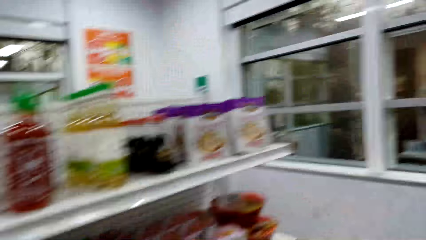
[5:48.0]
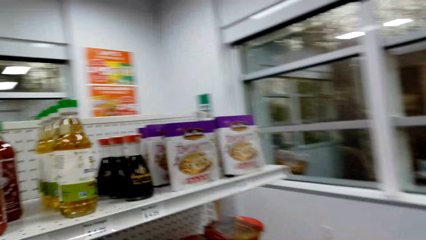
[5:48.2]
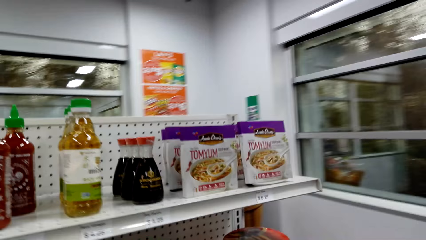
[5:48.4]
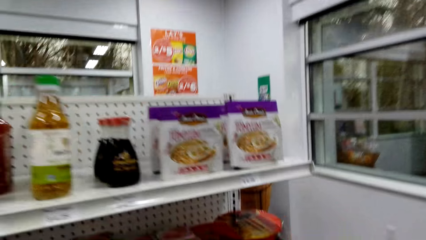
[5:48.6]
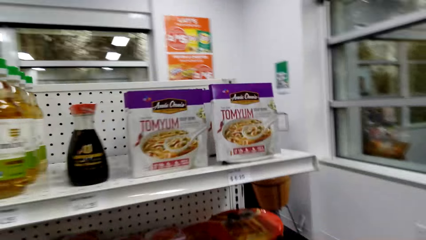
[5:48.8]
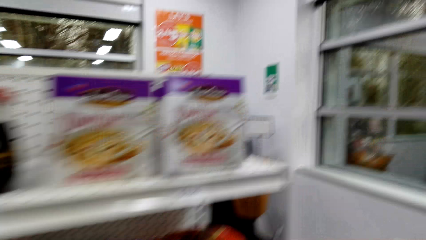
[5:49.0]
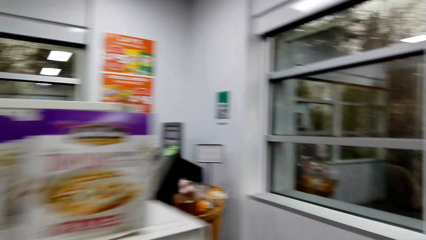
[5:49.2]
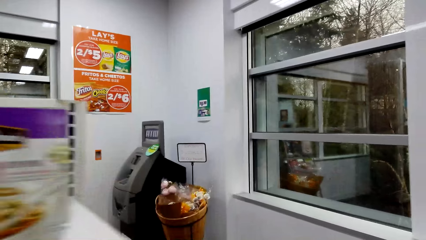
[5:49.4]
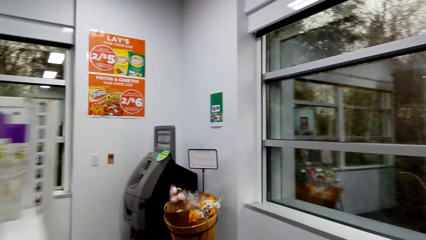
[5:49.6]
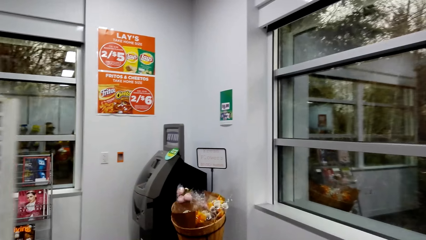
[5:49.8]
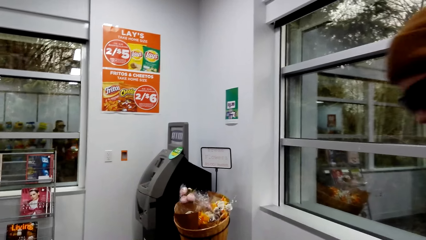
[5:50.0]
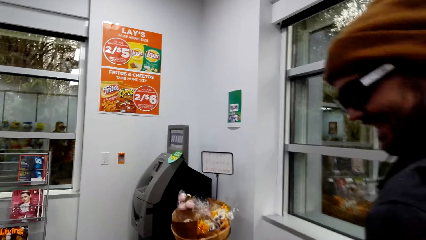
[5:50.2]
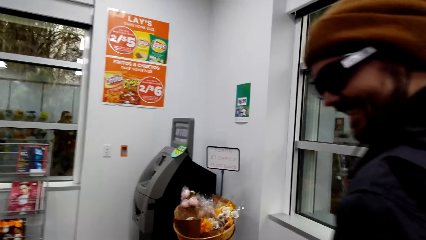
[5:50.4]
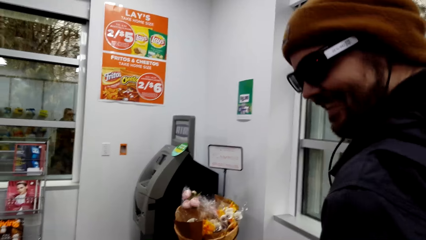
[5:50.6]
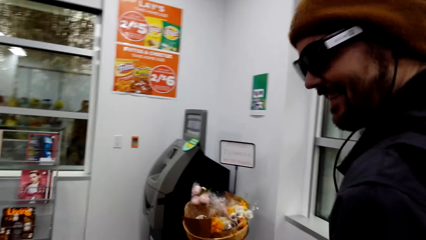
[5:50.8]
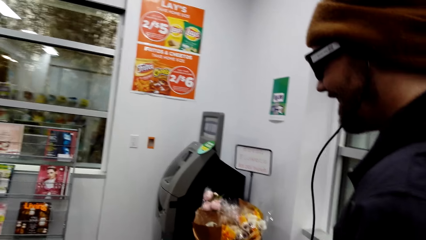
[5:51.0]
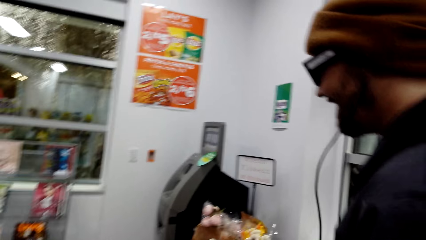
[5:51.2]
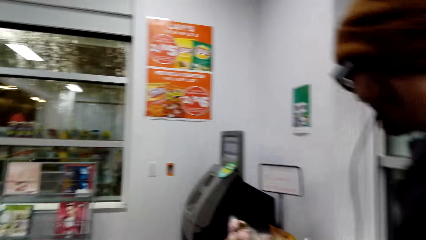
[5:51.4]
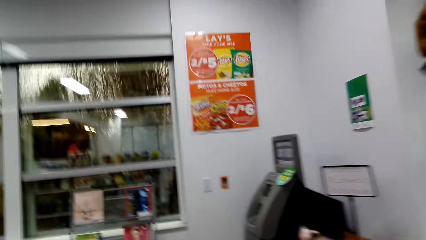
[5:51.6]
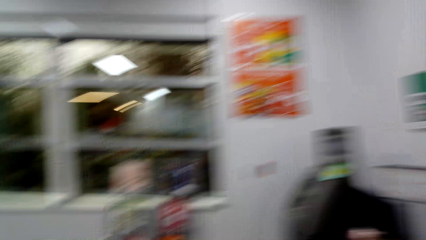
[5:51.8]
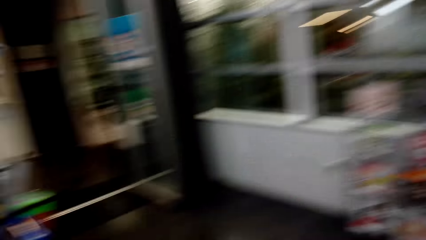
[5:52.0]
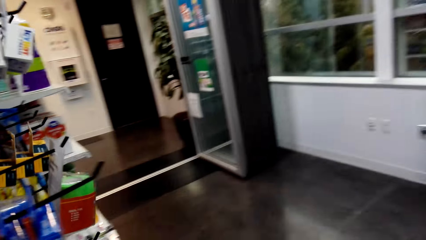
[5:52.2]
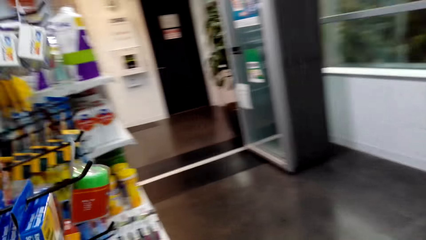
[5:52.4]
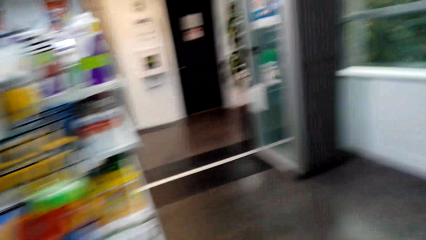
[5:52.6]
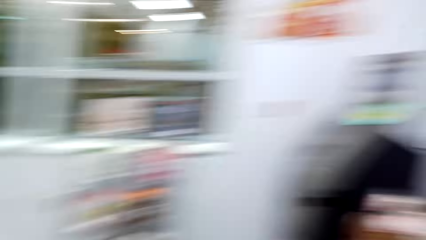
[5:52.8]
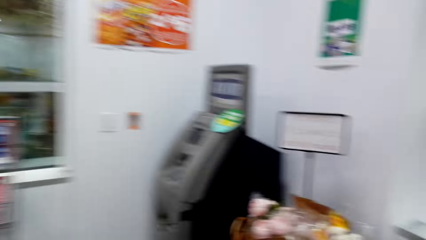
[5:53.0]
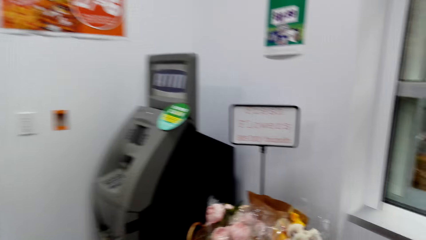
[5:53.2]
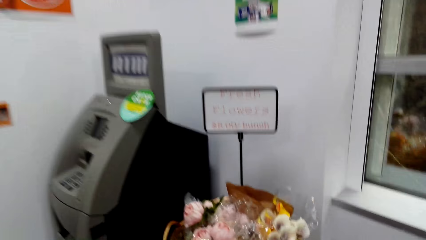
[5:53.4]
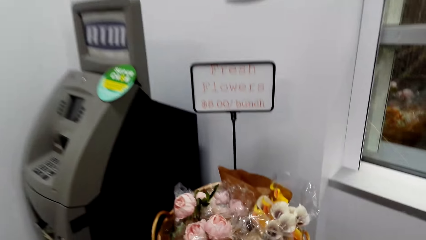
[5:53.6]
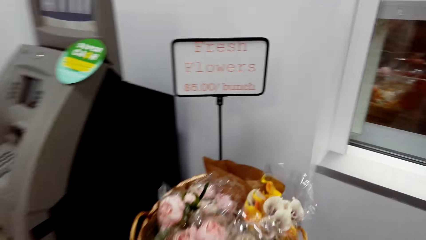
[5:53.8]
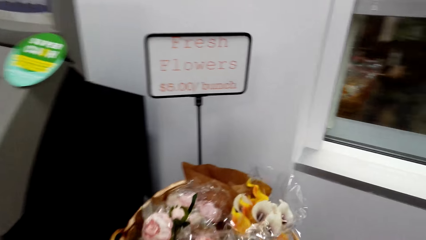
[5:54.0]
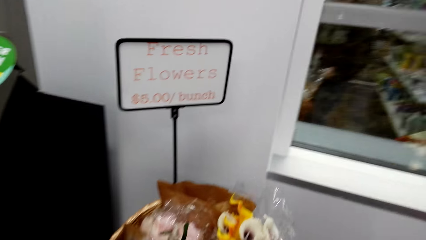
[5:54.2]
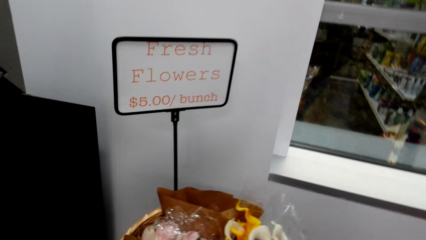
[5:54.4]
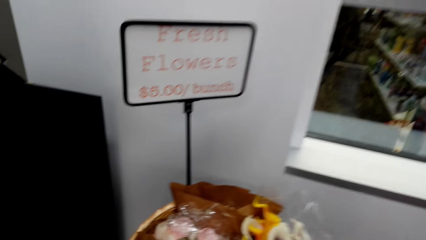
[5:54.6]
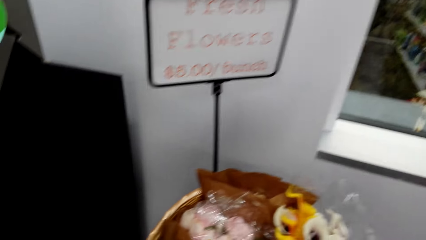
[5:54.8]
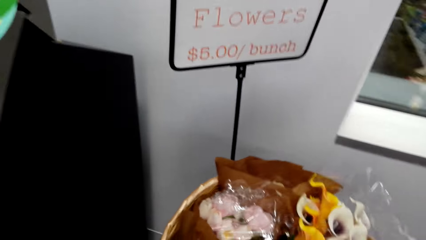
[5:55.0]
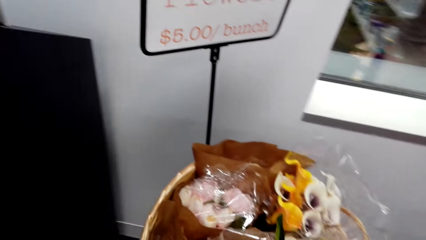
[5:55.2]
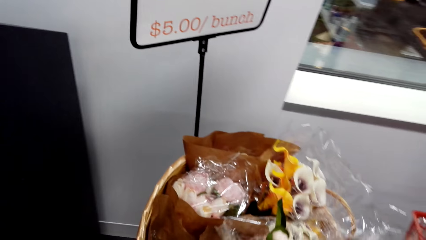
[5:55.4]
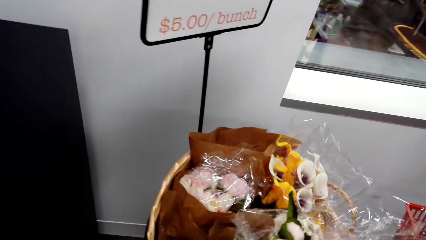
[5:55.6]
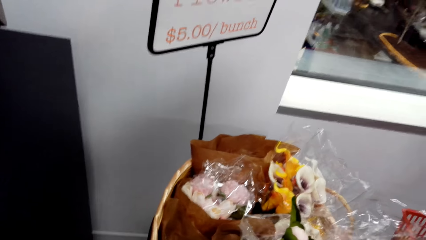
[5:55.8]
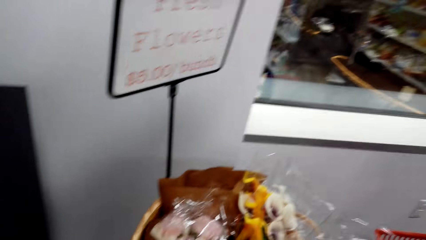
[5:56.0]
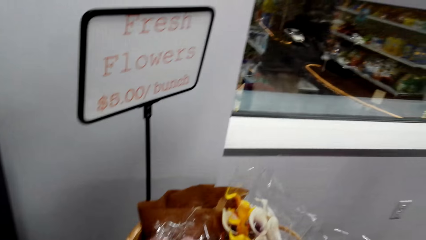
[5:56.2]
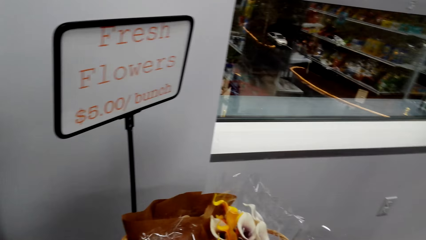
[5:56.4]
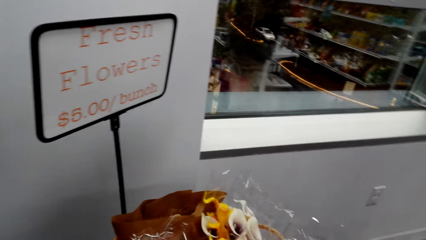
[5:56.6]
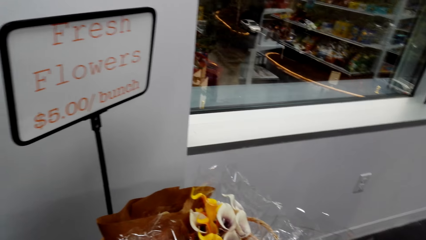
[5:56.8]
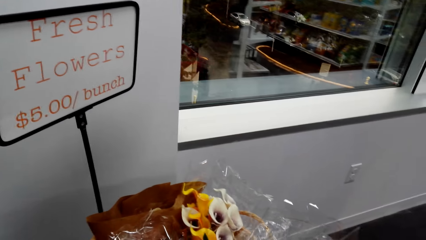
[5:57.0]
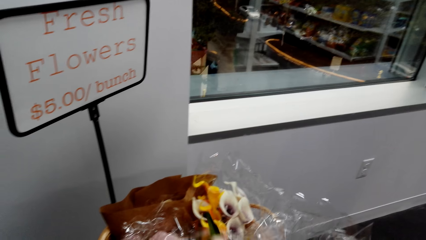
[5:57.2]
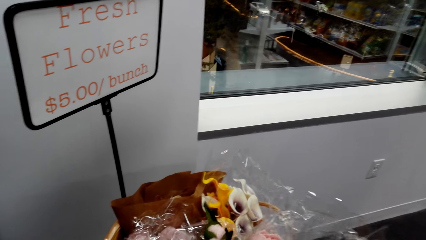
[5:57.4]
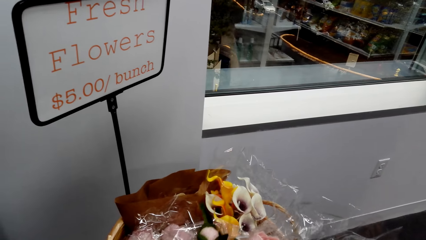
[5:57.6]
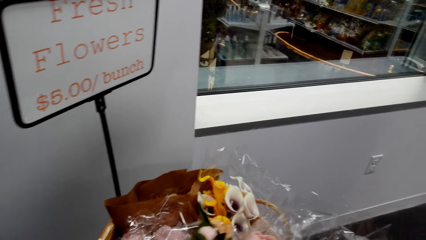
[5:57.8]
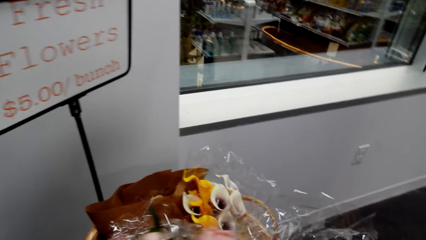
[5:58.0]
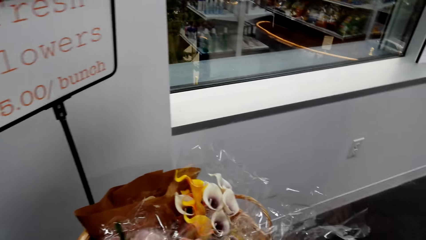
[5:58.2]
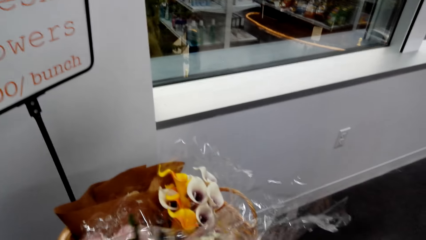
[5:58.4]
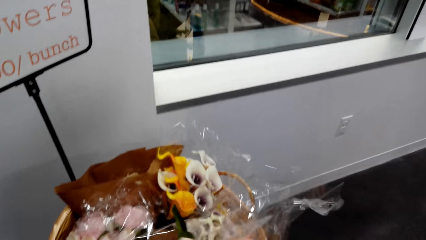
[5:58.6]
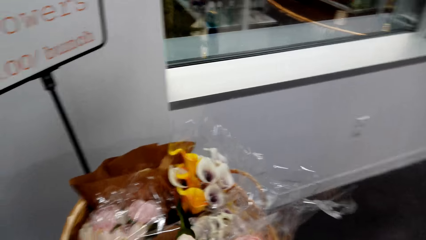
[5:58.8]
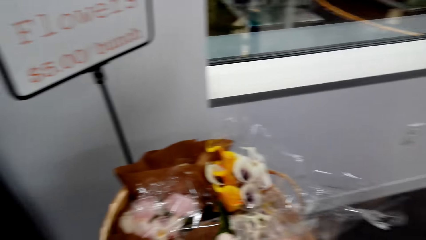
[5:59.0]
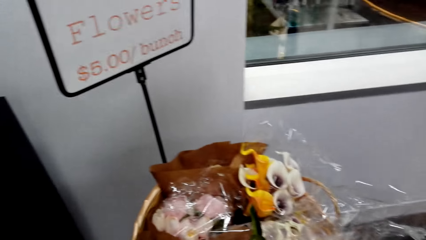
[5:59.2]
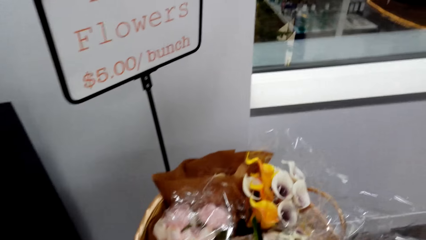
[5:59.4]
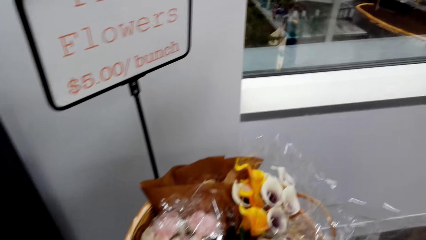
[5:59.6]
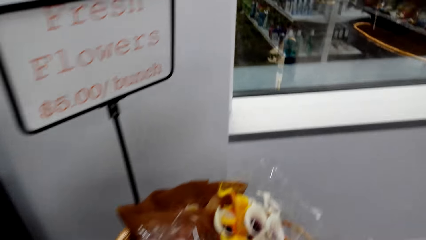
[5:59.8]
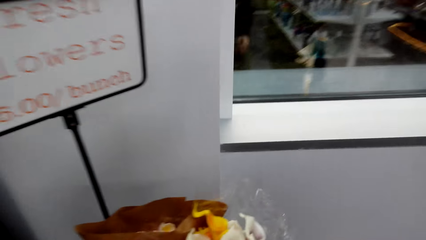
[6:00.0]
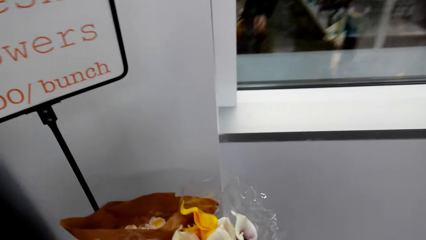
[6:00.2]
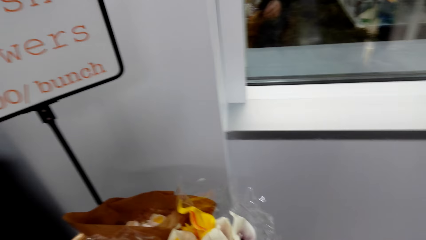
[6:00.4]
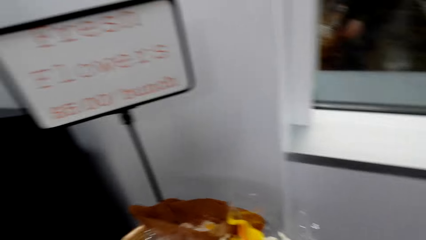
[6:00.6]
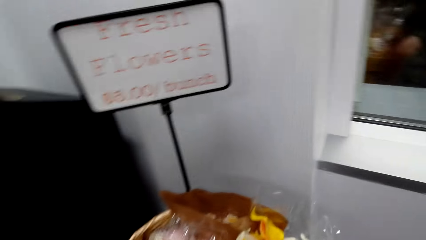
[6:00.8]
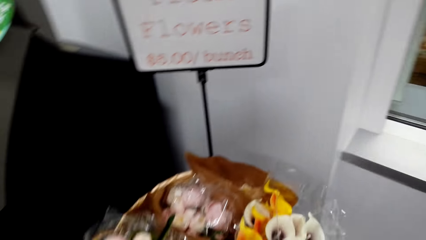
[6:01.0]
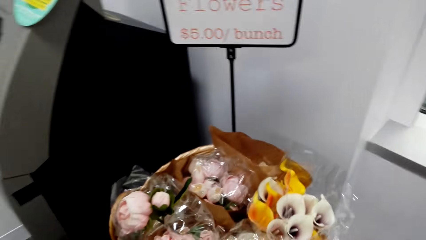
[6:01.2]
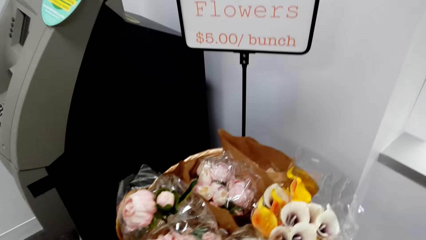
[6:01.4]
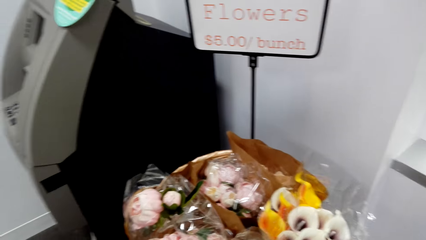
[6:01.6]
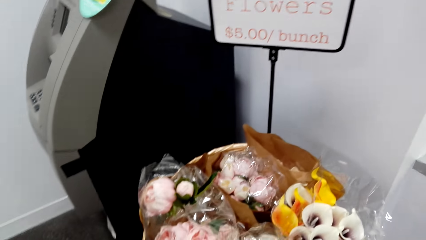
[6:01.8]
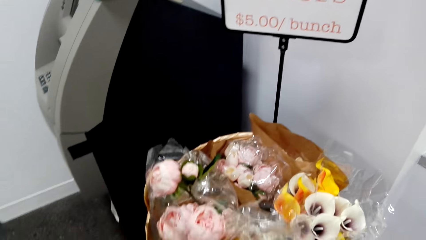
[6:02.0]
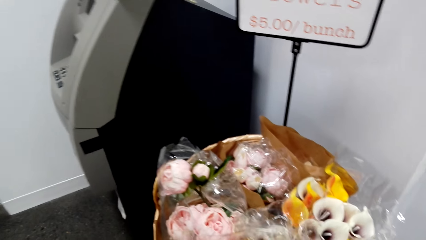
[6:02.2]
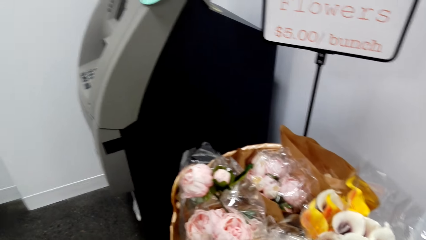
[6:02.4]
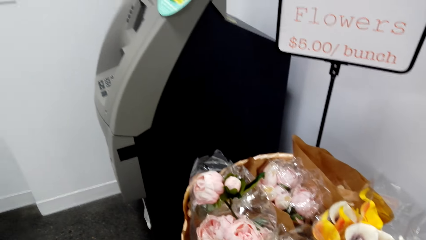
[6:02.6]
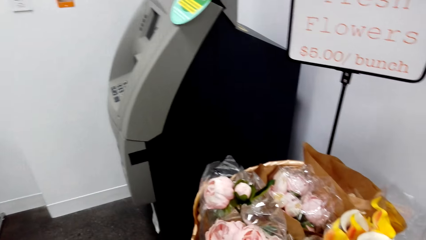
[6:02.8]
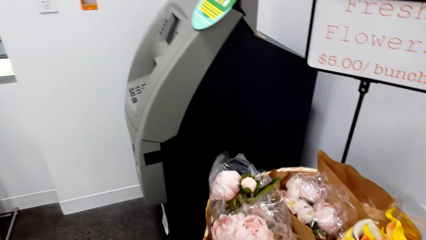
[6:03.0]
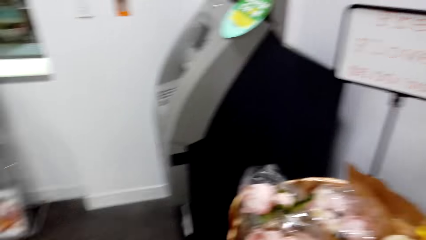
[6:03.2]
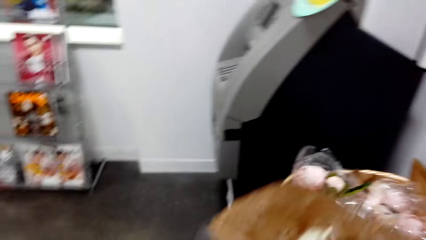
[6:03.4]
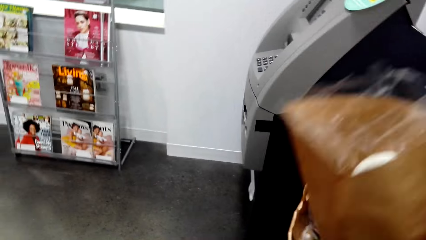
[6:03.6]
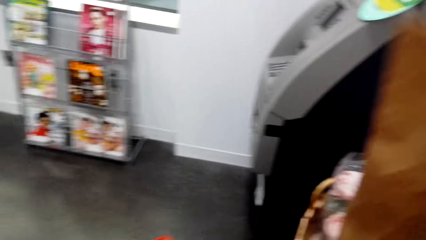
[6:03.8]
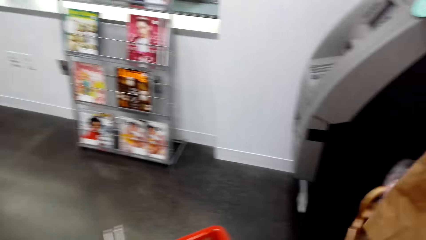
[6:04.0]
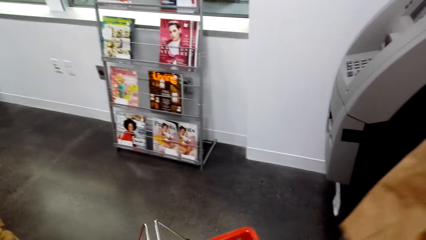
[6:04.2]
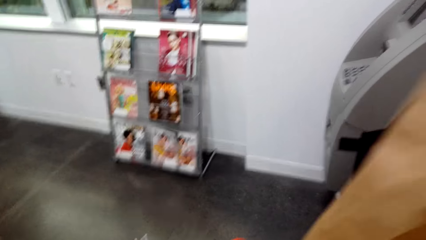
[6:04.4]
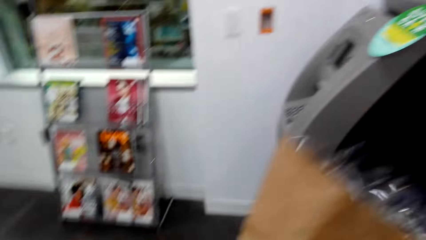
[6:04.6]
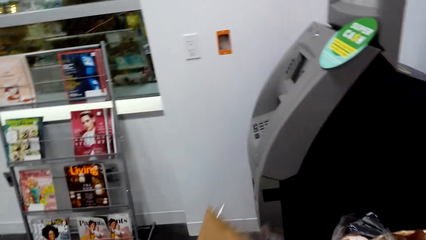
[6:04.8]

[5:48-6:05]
The camera wearer dialogues with a person. They walk around the store shelf. They pick fresh flowers.
